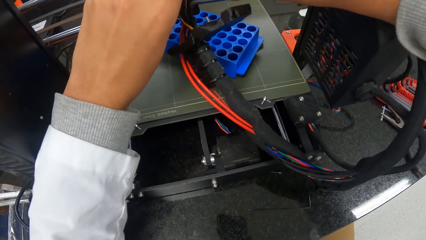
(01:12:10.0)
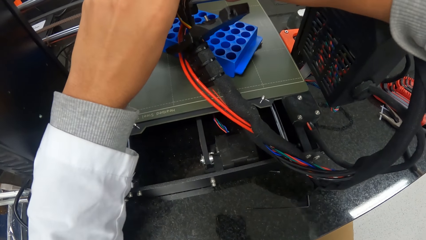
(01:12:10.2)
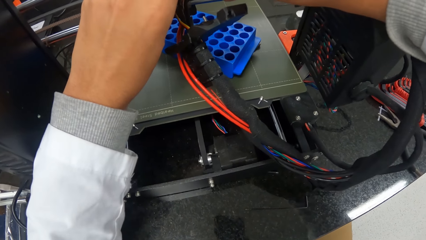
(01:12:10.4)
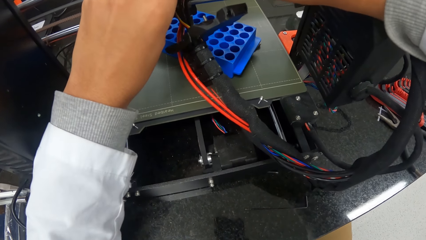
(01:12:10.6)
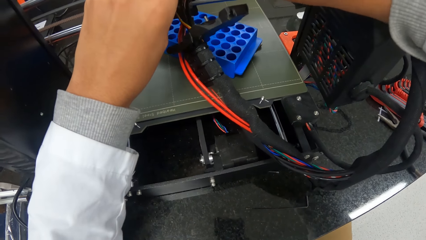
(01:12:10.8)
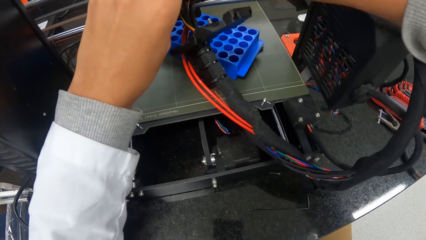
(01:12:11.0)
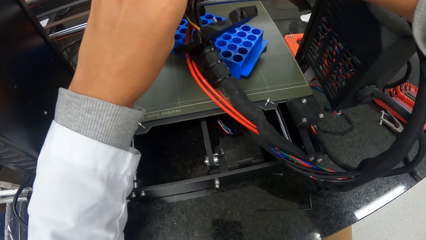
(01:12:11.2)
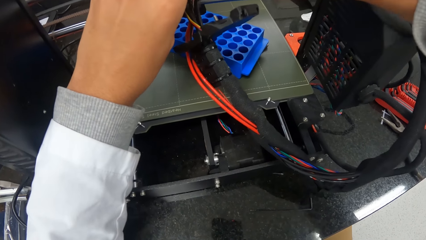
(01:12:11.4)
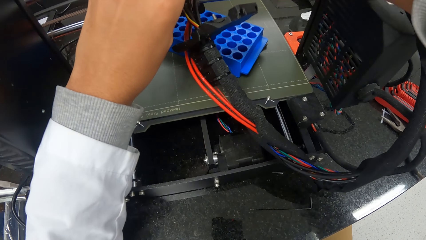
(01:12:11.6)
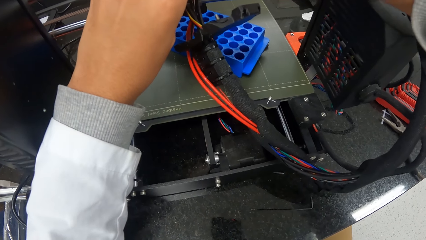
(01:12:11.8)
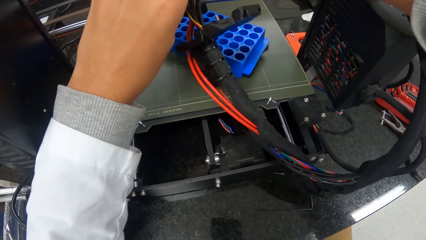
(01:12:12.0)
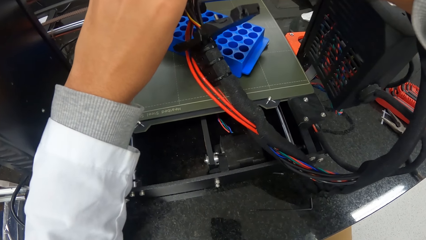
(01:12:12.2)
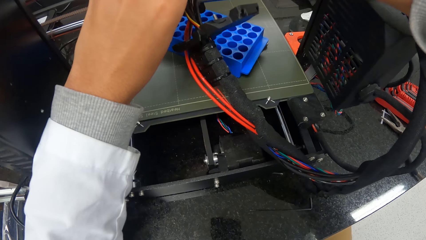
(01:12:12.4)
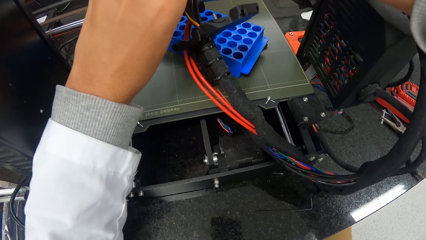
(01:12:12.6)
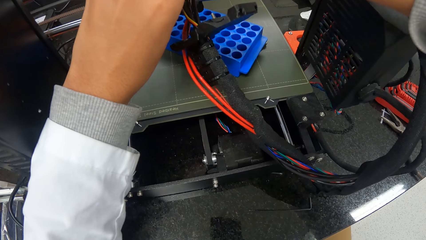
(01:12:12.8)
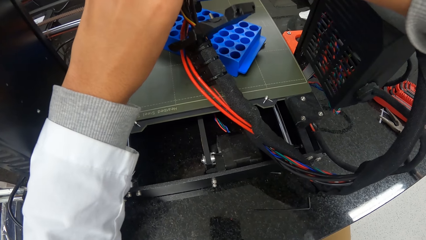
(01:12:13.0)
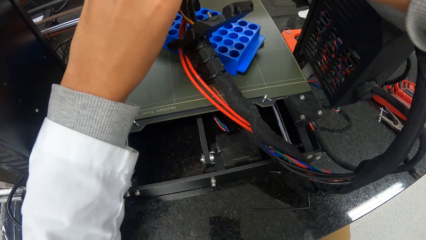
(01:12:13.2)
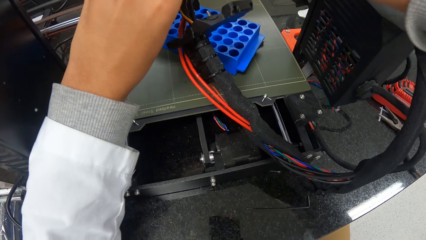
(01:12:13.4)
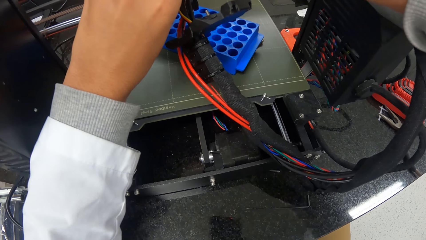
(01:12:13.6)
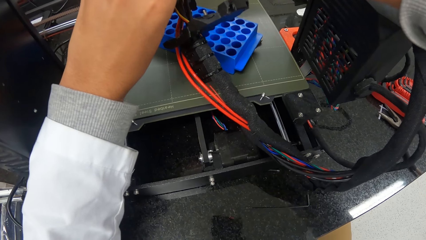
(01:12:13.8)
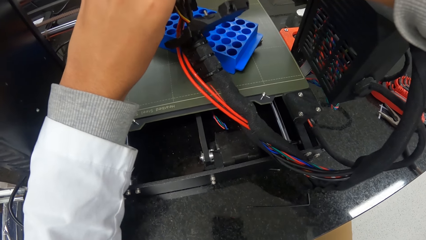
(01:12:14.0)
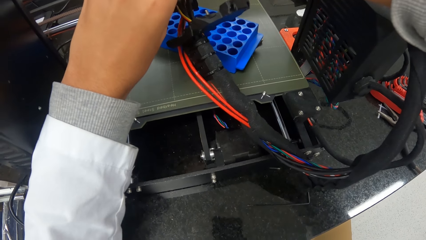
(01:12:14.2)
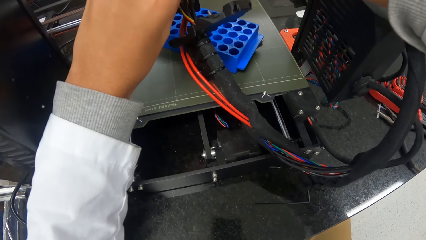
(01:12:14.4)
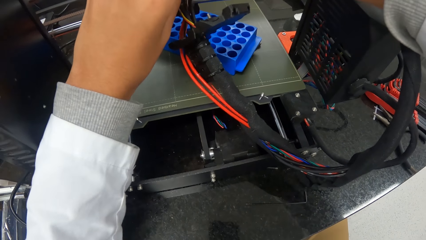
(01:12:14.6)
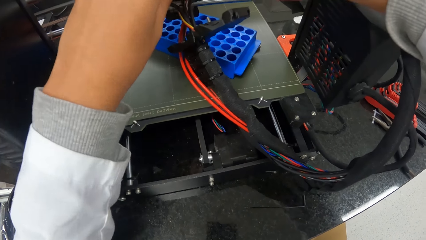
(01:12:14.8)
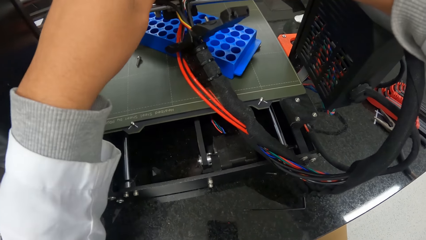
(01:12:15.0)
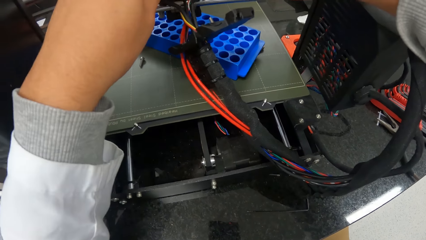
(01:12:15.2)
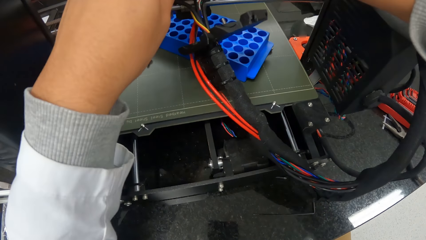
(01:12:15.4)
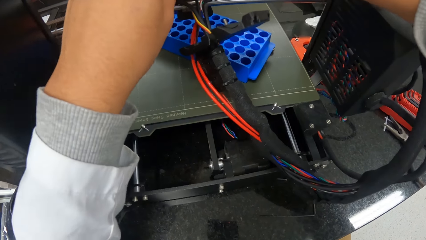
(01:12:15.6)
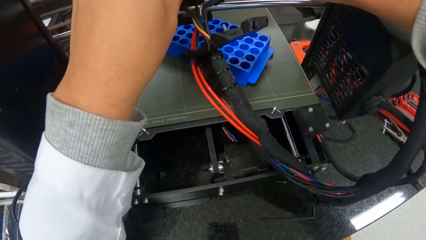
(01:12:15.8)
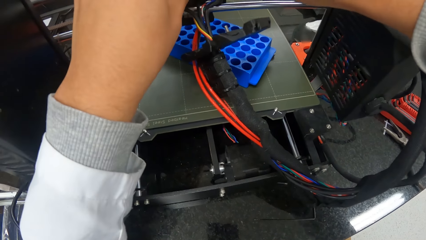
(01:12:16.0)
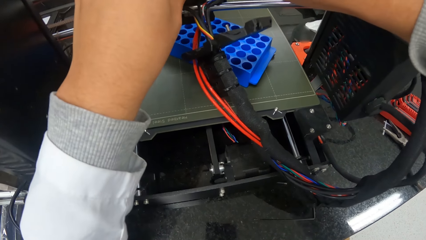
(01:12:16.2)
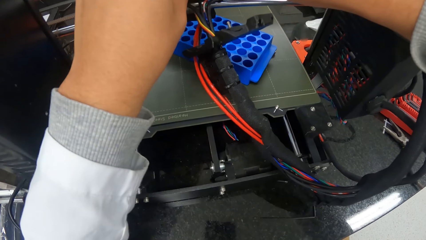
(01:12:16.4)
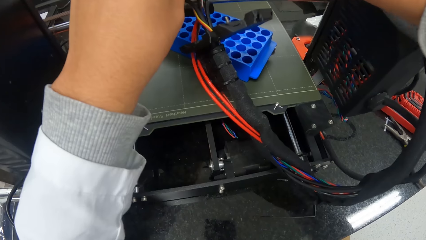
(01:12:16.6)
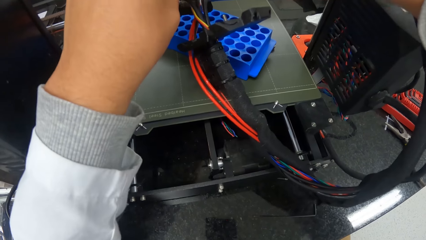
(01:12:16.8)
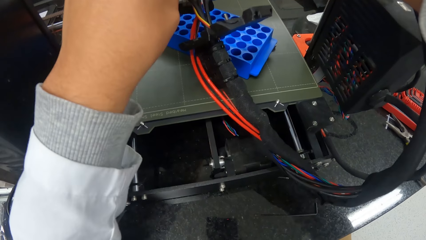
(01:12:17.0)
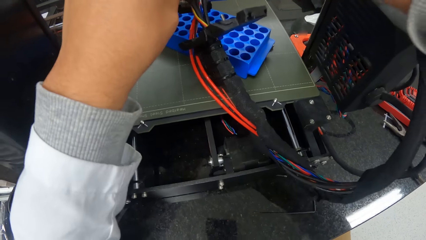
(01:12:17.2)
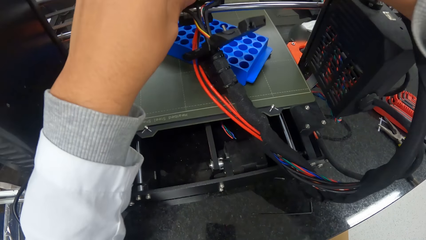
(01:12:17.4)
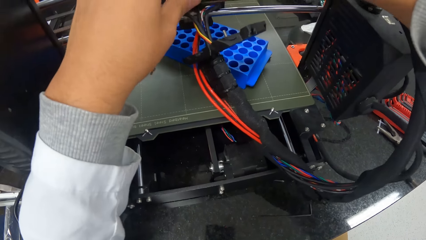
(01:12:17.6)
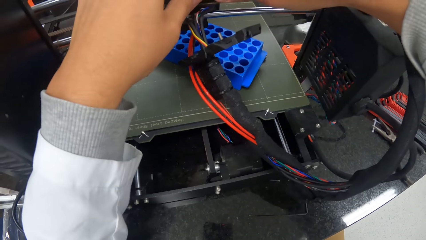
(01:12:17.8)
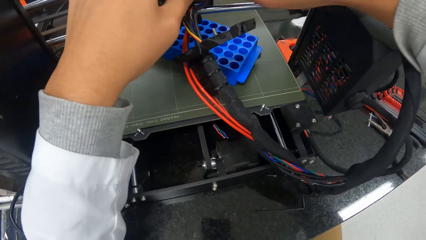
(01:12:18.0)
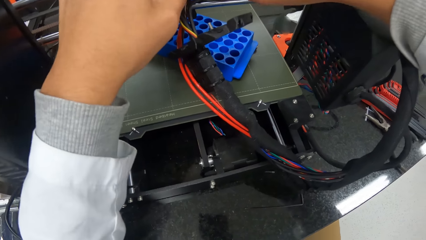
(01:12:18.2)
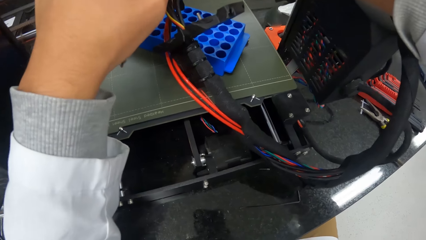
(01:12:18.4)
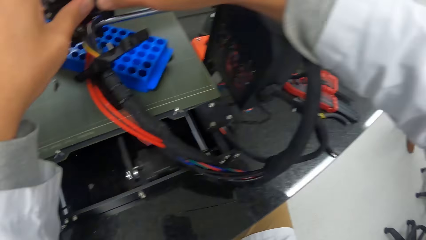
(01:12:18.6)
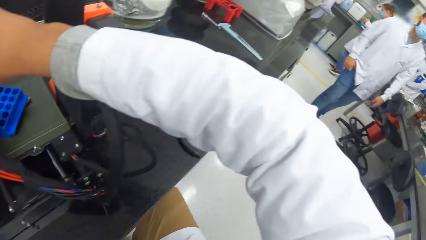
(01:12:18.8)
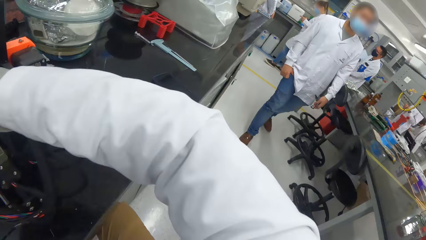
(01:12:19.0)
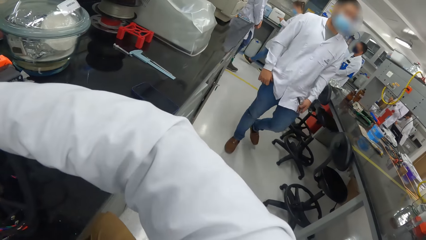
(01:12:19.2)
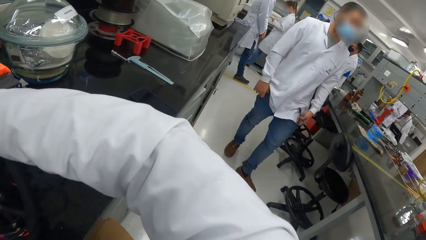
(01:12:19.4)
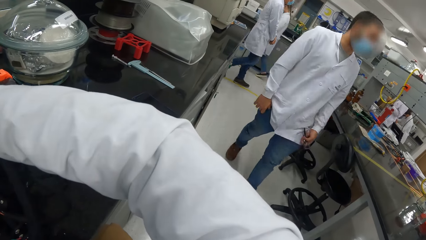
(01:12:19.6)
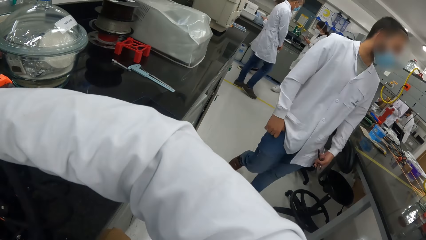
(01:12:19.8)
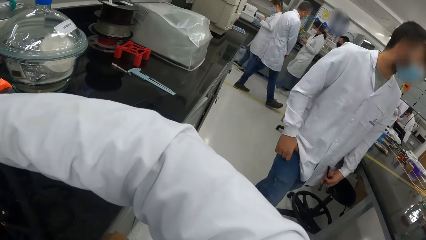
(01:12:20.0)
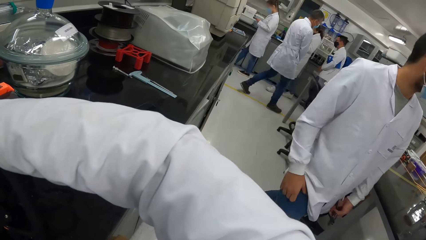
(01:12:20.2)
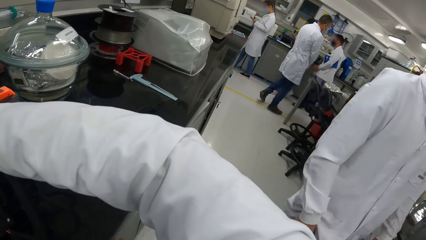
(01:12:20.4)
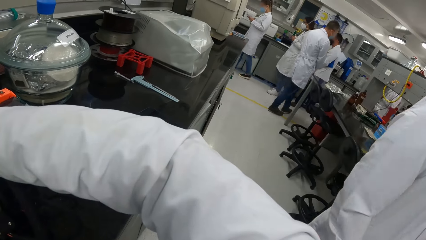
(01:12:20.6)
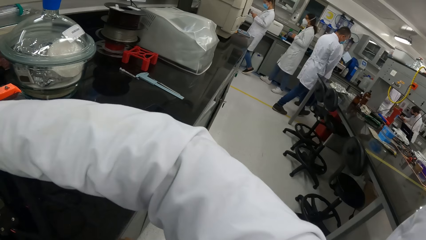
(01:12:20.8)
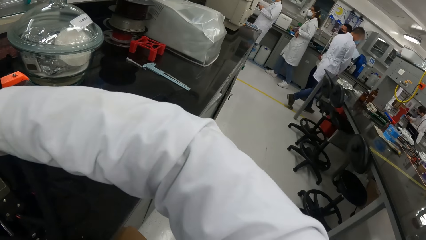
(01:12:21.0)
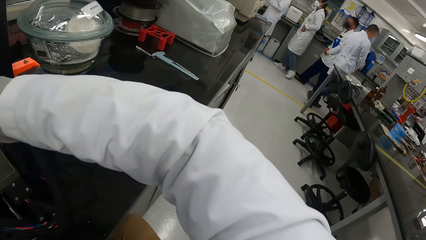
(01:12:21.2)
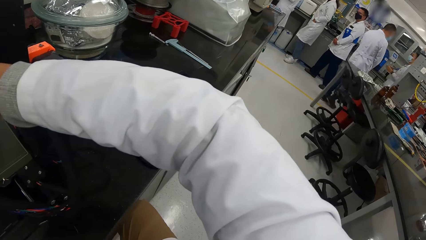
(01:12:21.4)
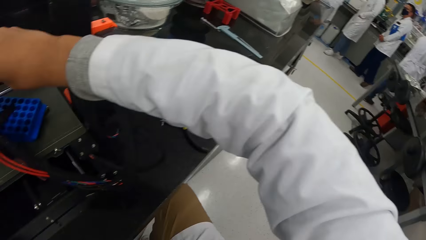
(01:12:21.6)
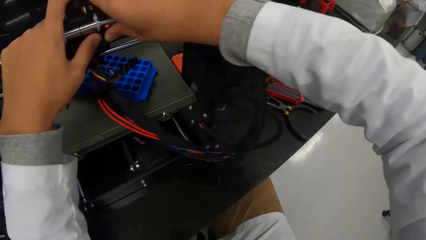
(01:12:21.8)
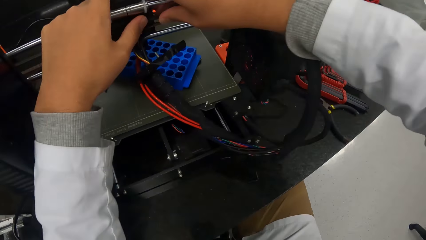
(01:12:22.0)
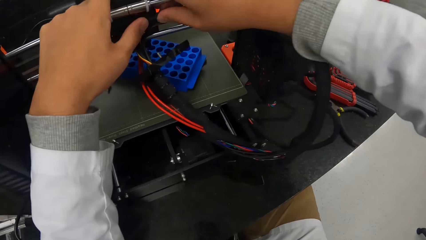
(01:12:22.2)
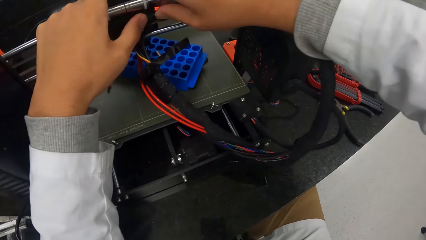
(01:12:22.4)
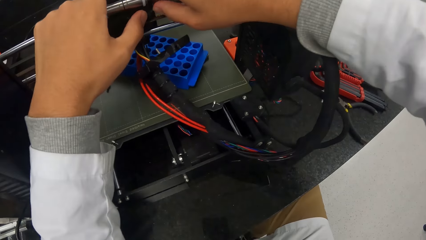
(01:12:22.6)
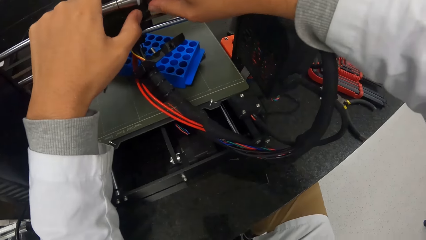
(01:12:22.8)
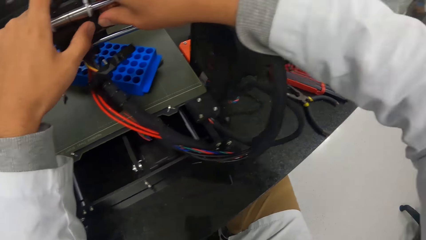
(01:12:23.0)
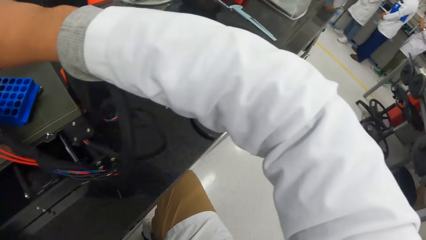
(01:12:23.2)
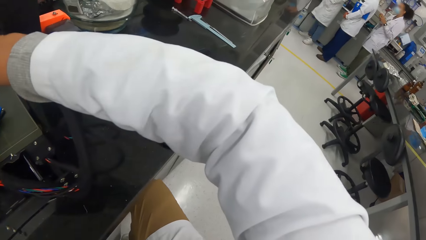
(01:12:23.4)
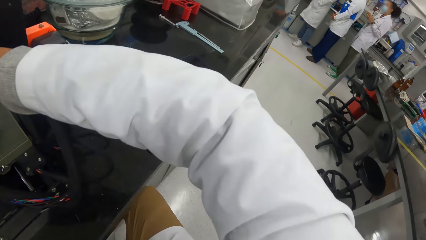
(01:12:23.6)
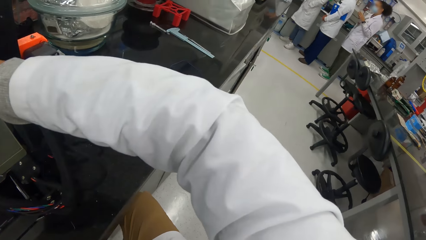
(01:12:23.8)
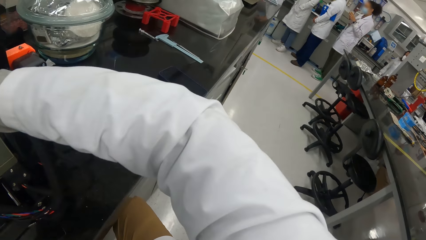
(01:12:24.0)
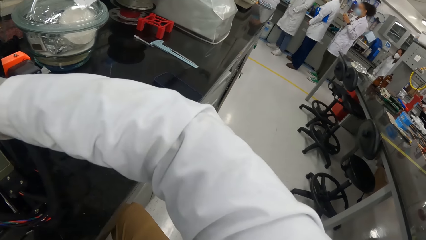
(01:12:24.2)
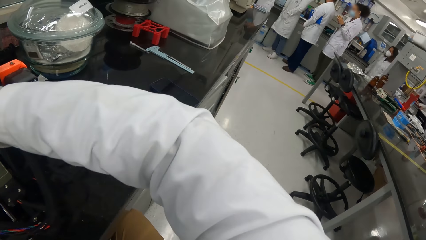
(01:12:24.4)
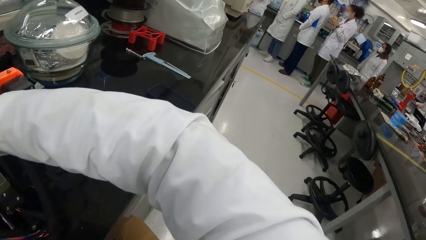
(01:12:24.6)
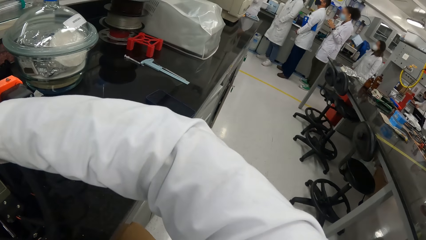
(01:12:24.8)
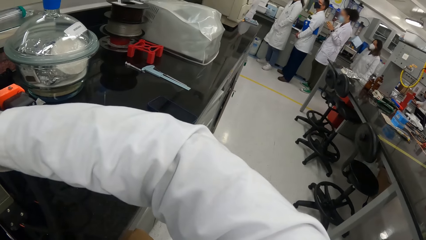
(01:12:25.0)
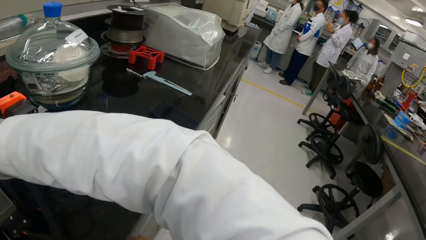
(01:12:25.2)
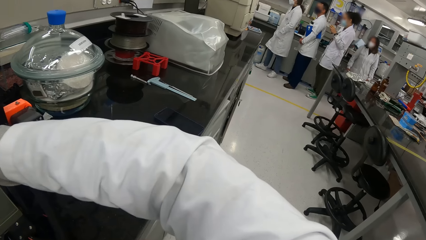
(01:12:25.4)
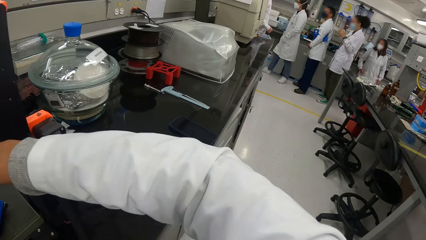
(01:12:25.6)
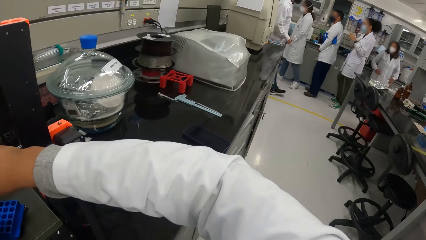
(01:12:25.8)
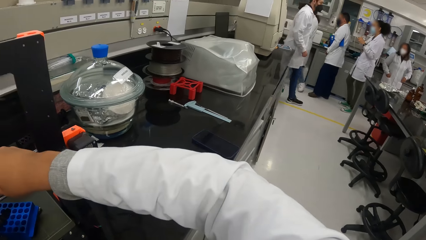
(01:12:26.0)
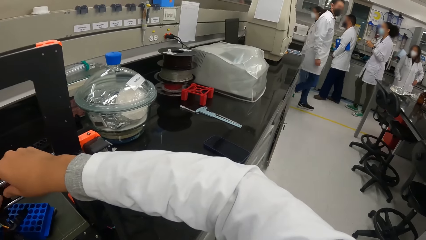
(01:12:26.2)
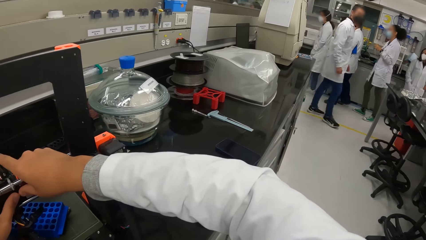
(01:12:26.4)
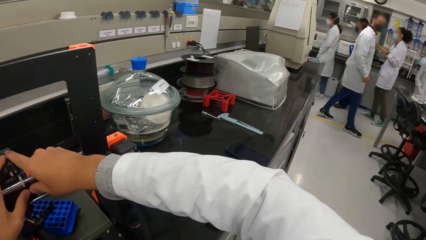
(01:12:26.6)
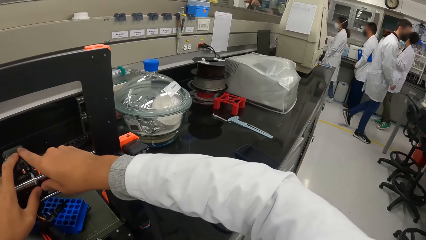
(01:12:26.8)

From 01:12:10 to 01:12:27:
The camera wearer looks around.
